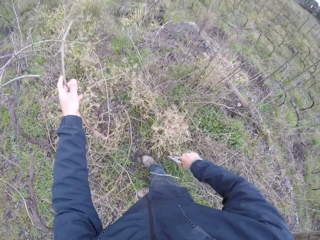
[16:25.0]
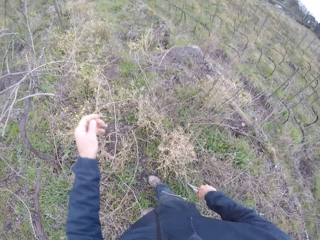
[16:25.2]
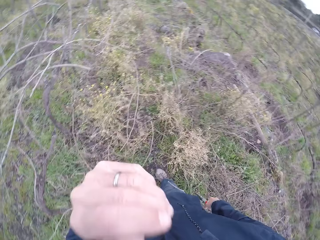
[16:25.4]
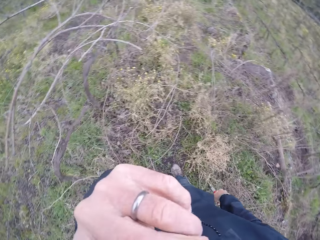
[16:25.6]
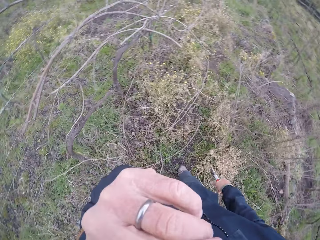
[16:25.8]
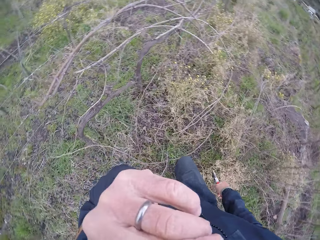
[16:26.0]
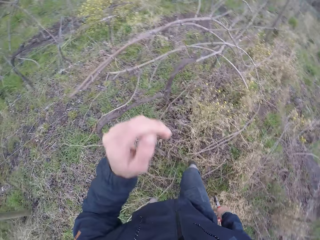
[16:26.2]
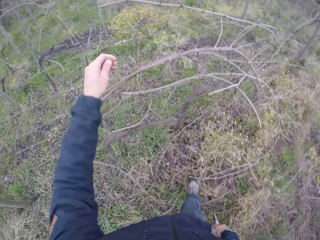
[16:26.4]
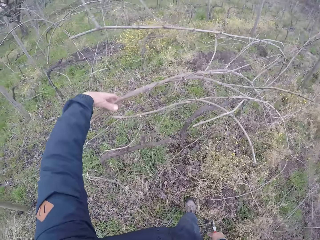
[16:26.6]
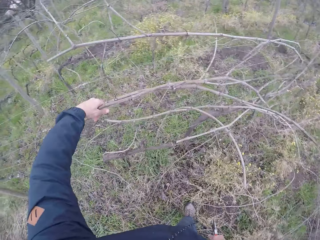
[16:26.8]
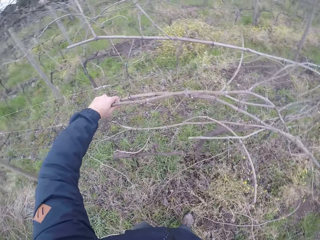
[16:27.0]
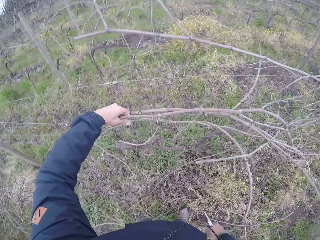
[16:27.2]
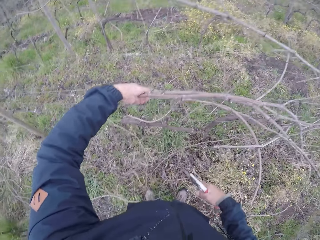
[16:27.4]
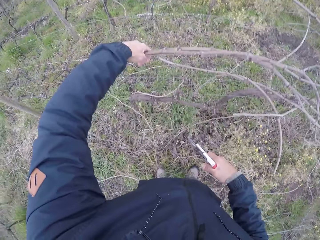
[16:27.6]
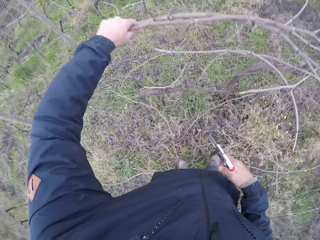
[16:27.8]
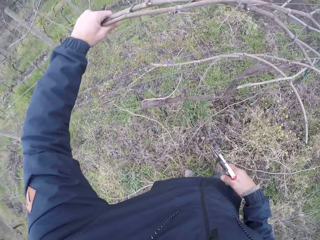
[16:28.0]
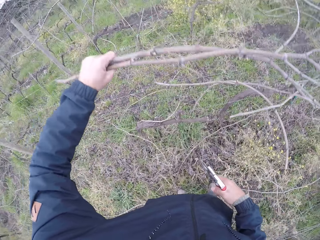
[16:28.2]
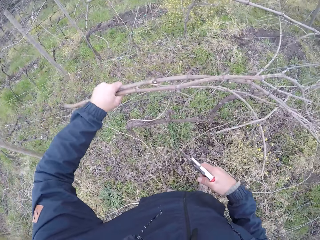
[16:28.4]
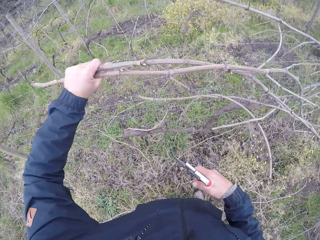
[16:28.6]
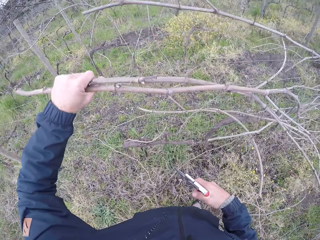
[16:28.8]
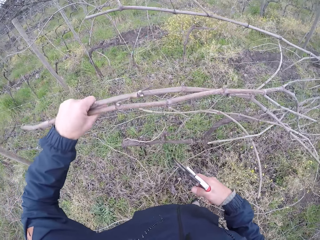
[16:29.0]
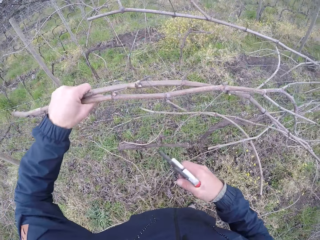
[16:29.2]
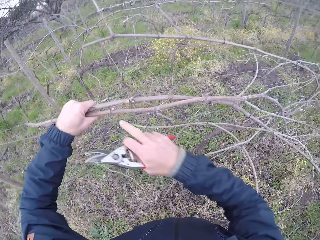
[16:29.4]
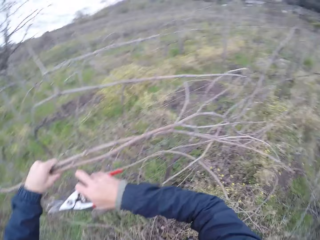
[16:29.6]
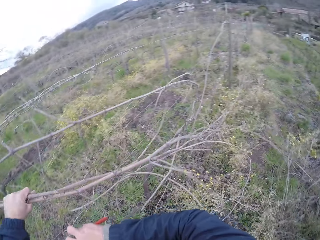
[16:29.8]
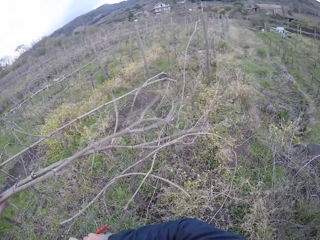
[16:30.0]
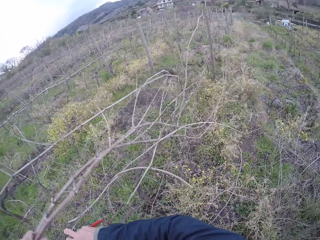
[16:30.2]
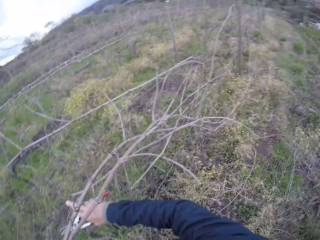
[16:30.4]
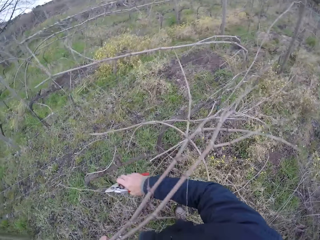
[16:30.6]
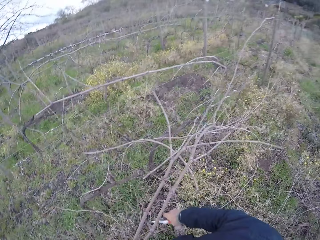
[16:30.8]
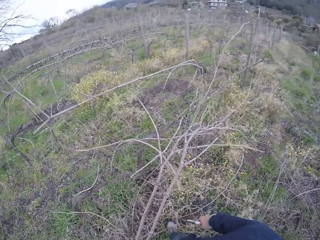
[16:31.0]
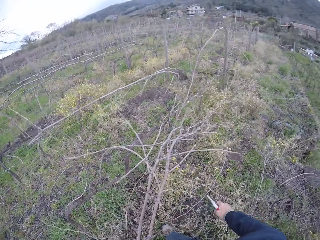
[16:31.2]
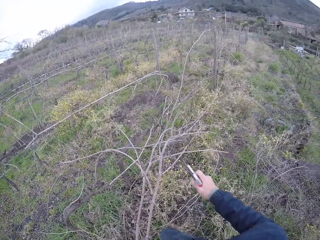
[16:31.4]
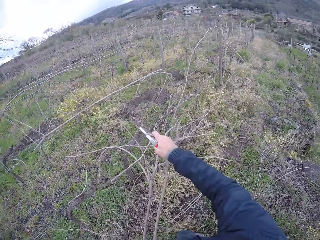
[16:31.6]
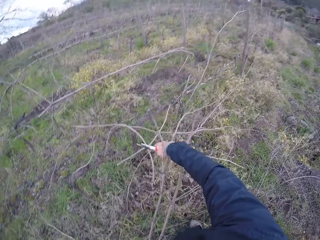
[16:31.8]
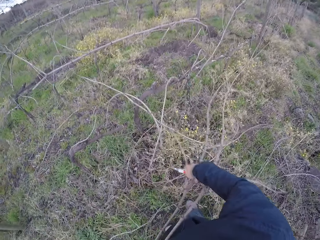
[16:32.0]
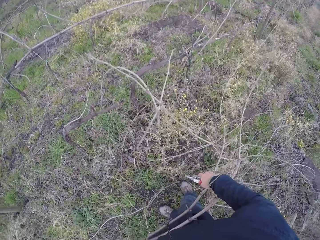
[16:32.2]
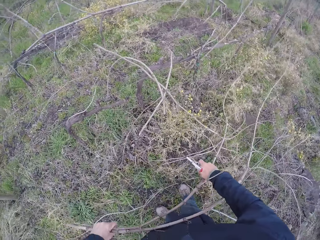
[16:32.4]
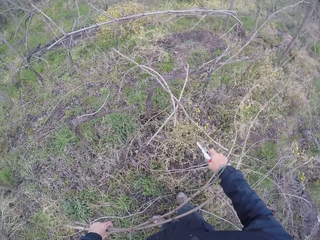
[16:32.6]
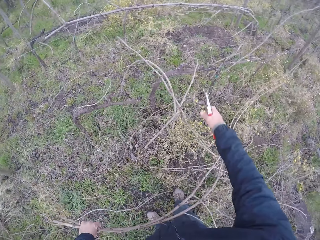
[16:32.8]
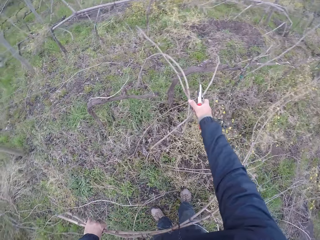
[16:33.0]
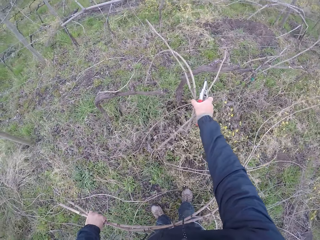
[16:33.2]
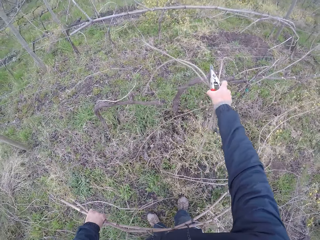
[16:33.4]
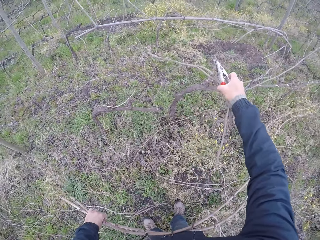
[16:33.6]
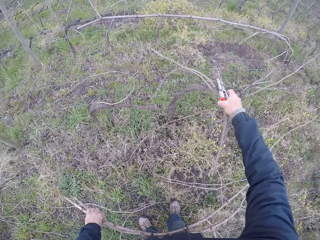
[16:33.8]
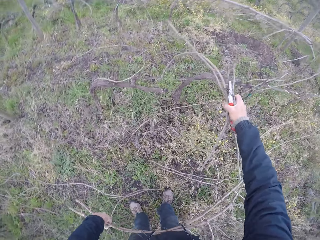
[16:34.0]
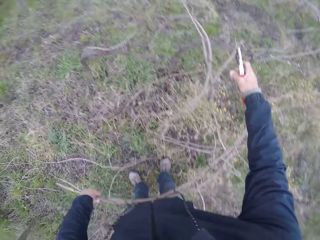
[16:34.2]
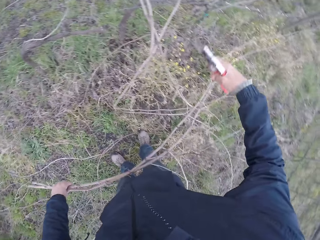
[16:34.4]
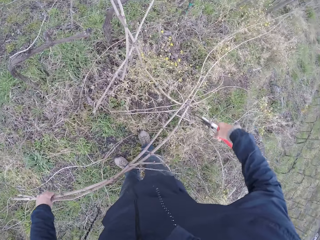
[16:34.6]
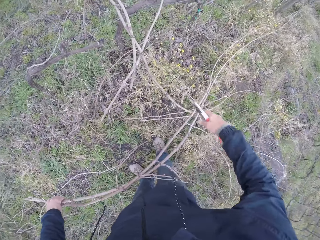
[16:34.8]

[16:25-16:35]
The camera wearer cuts the twig or branch on the fence with the plier in his right hand. He drops the twig in his left hand on the ground. He raises his left hand towards his face. He touches his chin and walks around the area. He pulls some twigs from the barbed wire with his left hand. He touches the branches on the fence. He pulls the twigs from the barbed wire with both hands. He pulls some twigs from the barbed wire with his right hand.

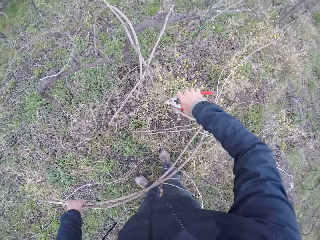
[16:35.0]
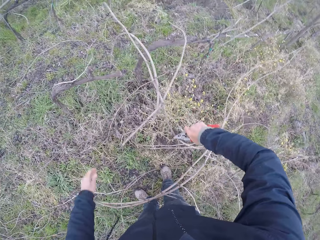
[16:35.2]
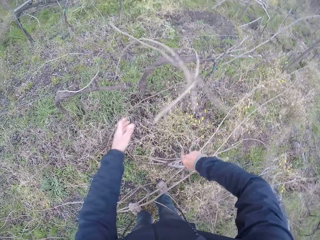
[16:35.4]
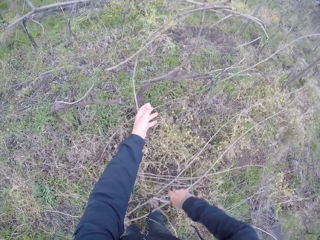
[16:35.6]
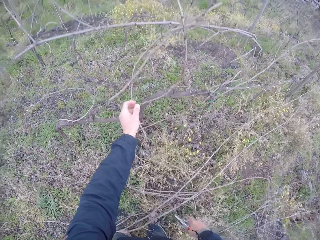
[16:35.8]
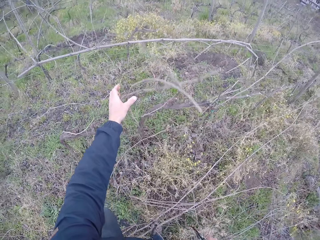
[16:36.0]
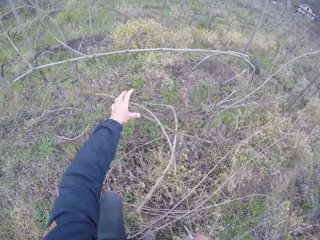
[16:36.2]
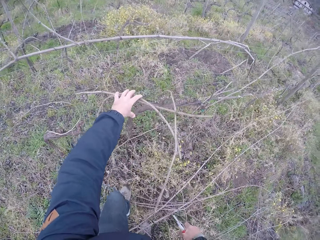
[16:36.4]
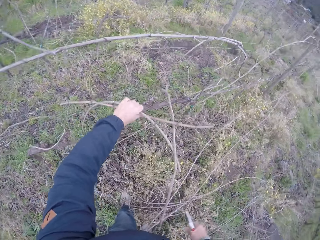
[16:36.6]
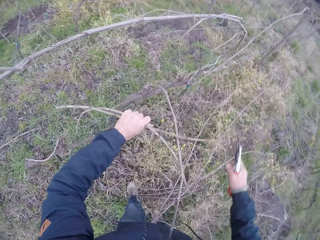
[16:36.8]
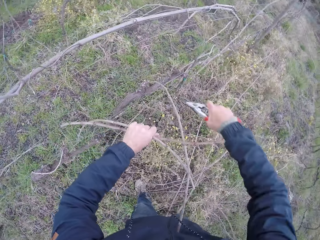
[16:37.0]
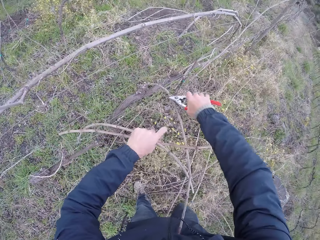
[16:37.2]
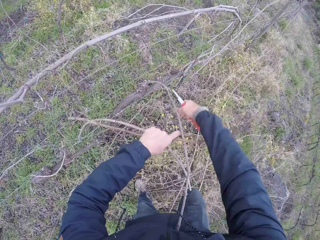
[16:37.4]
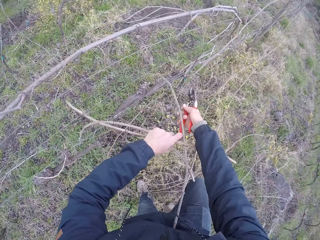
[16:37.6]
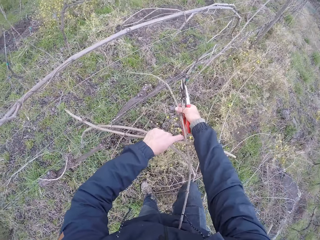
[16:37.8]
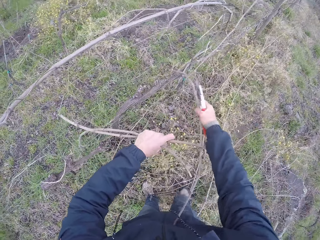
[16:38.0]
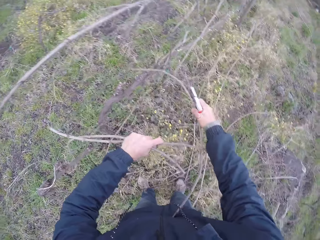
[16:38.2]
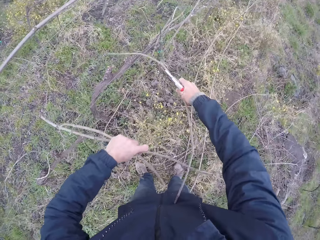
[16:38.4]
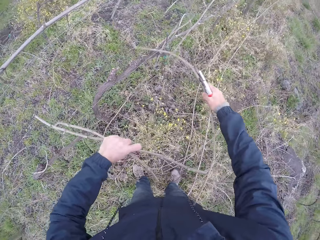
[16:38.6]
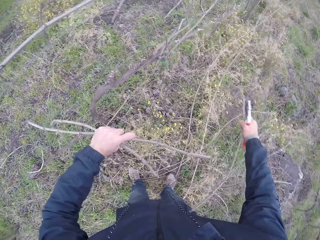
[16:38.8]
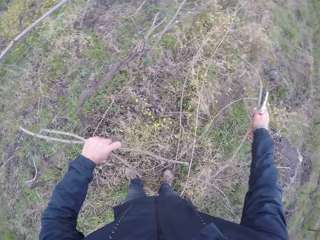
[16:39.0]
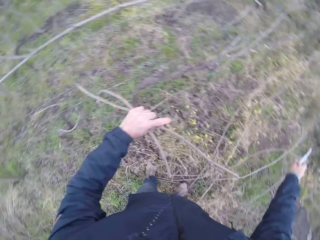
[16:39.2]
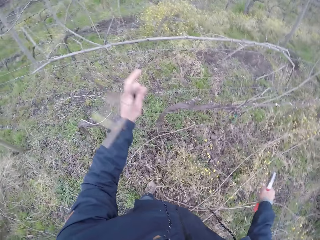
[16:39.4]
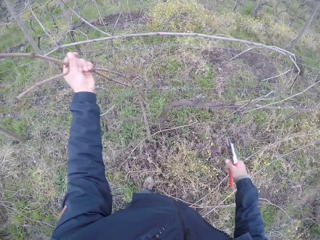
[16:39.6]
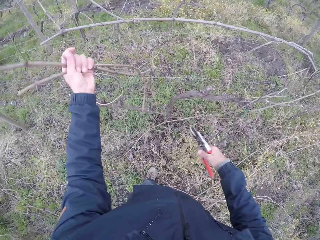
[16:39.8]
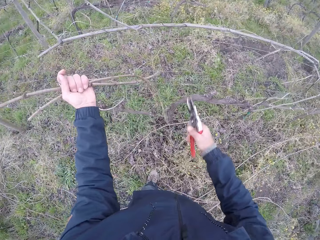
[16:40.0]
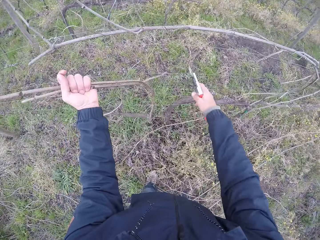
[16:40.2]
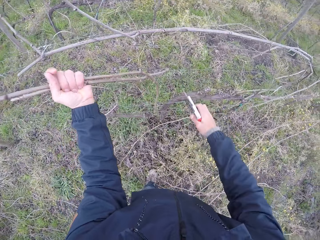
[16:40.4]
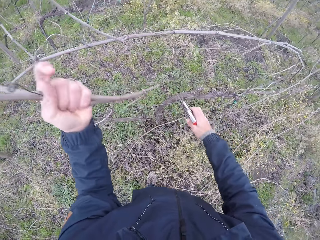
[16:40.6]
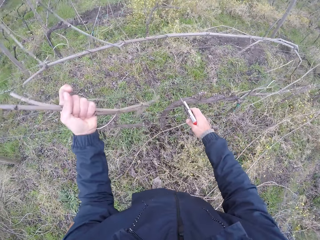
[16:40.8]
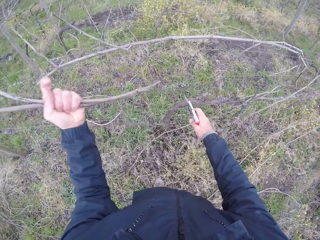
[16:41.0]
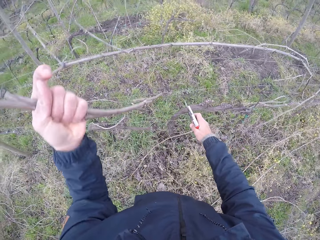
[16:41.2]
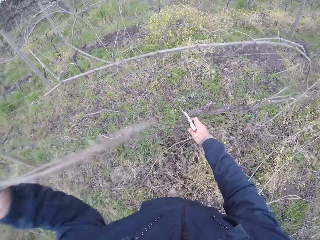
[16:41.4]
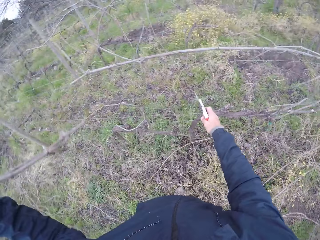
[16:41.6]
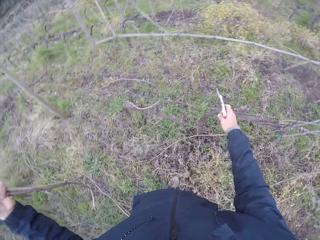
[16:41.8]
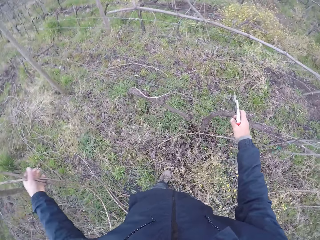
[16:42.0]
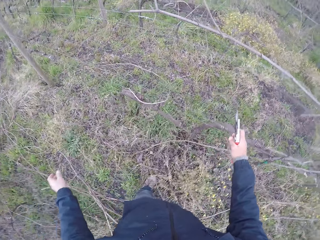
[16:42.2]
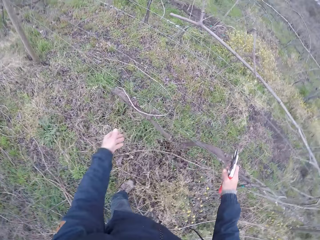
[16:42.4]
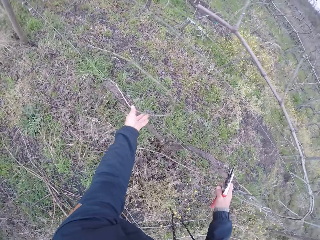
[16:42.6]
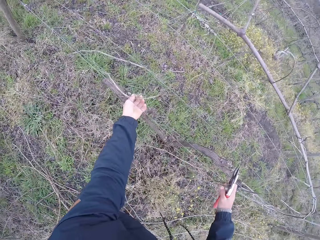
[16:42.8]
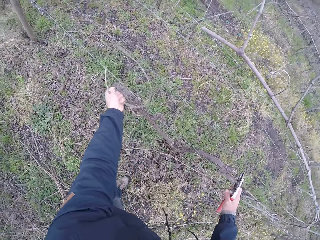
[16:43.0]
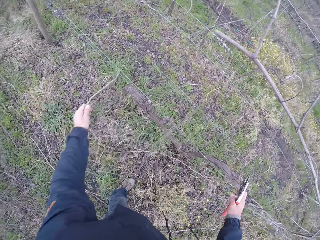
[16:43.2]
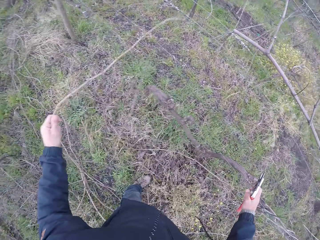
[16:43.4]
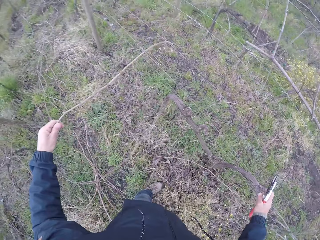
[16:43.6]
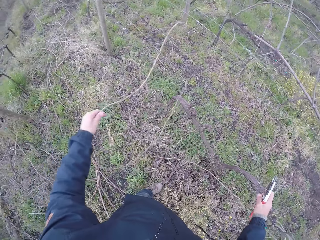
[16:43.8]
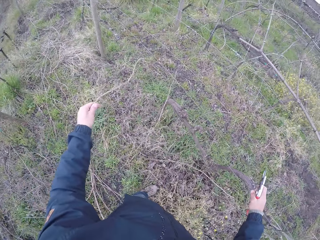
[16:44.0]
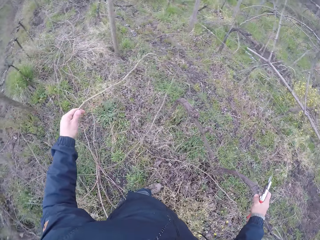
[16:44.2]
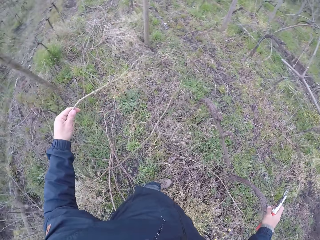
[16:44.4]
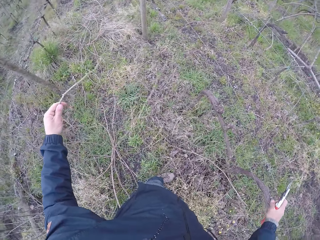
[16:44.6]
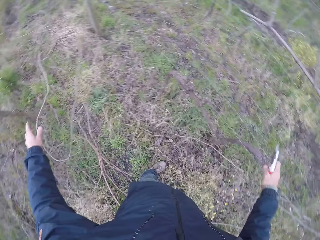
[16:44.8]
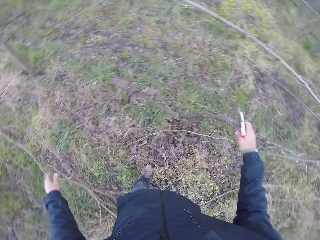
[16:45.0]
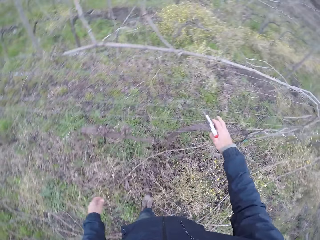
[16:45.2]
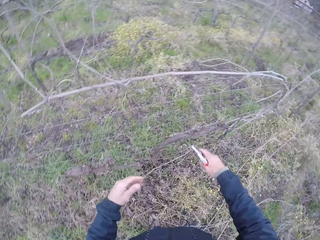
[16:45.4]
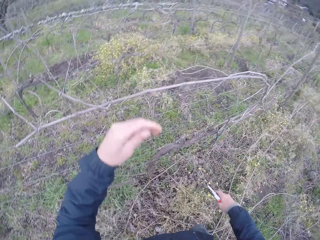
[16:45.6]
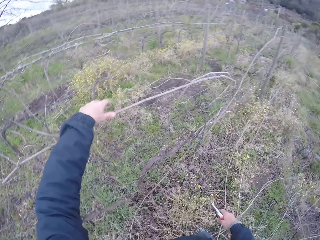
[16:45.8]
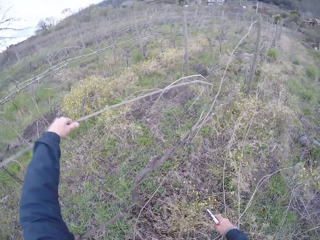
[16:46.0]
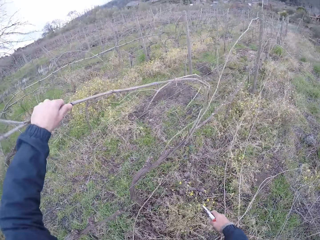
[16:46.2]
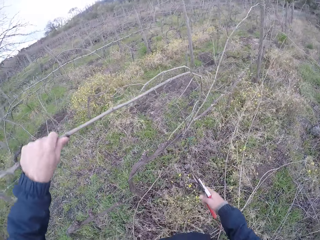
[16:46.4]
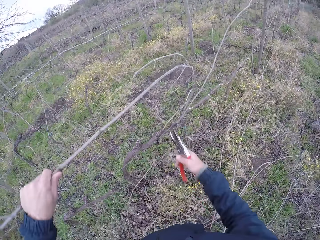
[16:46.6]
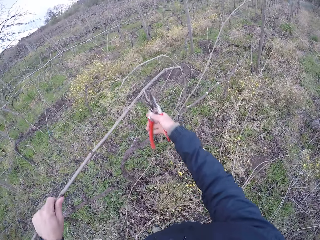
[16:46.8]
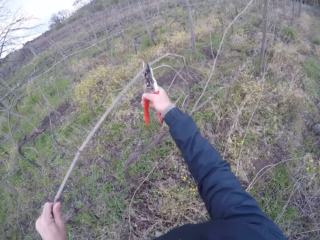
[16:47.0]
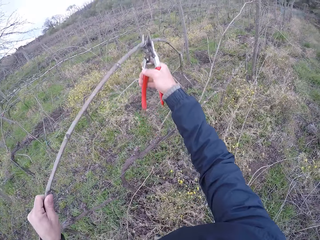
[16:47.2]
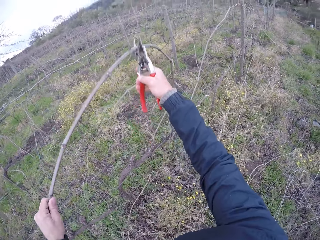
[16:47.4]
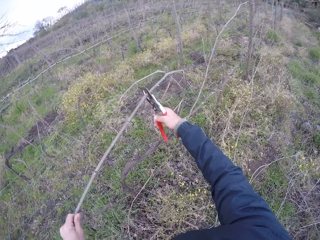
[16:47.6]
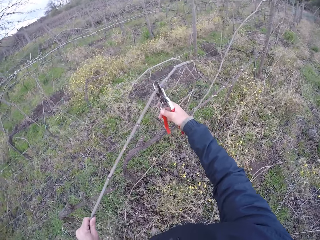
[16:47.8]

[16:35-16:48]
The camera wearer cuts the twigs or branches on the fence with the plier or shear in his right hand. He drops the twigs in his left hand on the ground. He pulls some twigs from the barbed wire with his left hand. He pulls the twigs from the barbed wire with his left hand. He trims a branch on the fence with the shear. He pulls the twig from the barbed wire with both hands. He pulls a twig from the barbed wire with his left hand. He drops the twig in his left hand on the ground. He pulls a twig from the barbed wire with his left hand. He touches a branch on the fence.
